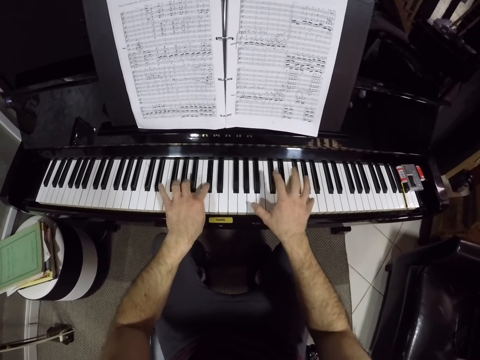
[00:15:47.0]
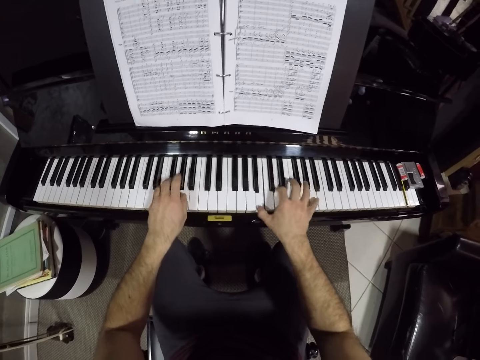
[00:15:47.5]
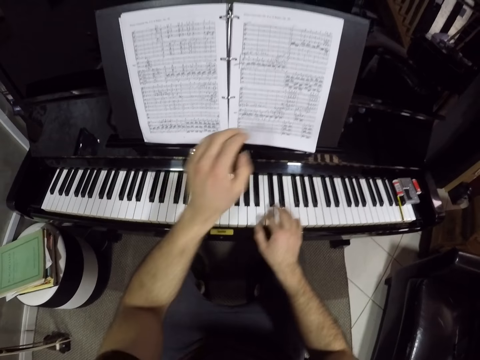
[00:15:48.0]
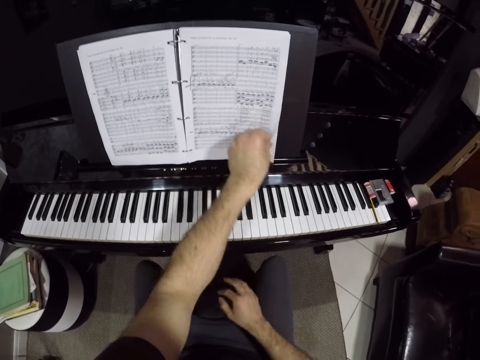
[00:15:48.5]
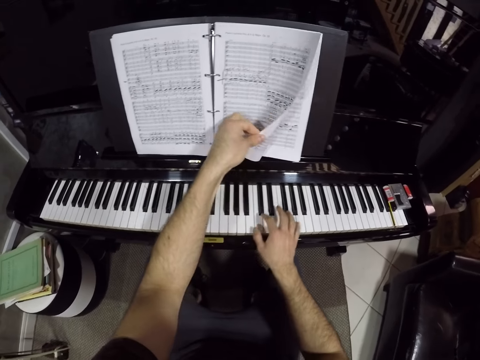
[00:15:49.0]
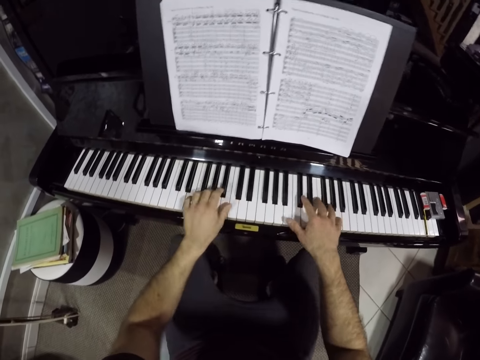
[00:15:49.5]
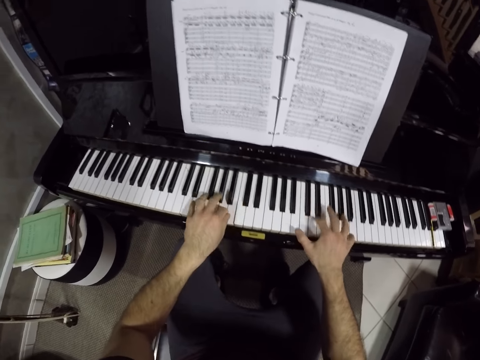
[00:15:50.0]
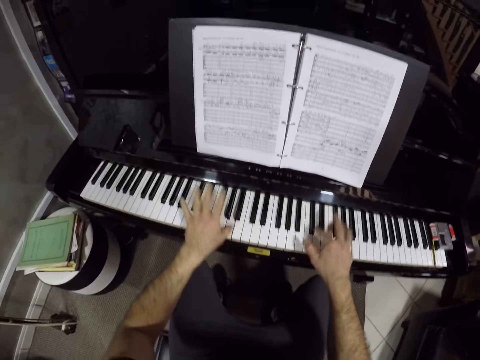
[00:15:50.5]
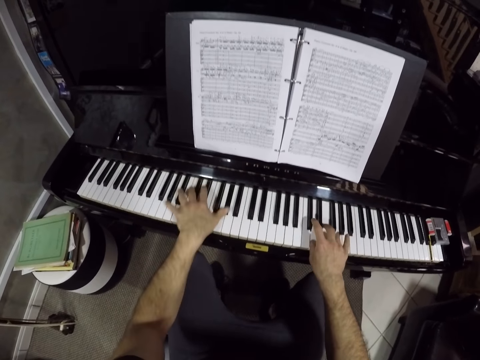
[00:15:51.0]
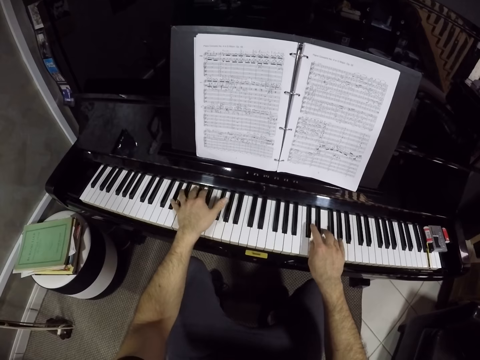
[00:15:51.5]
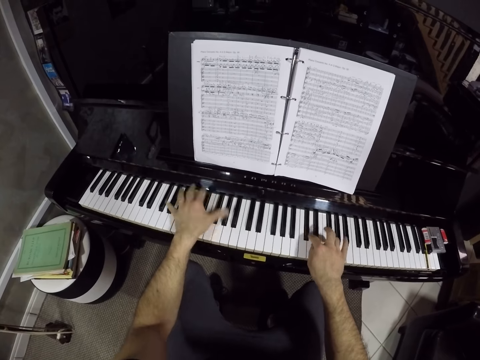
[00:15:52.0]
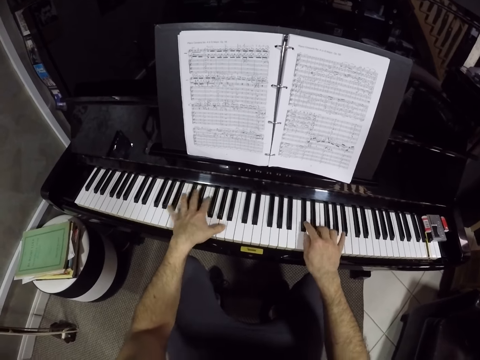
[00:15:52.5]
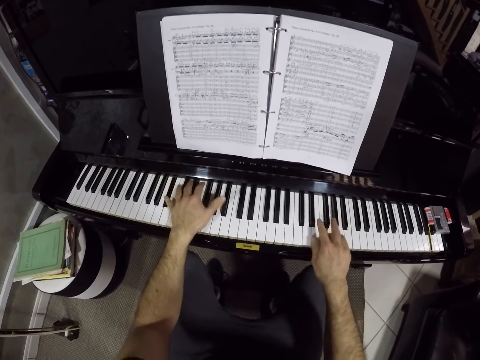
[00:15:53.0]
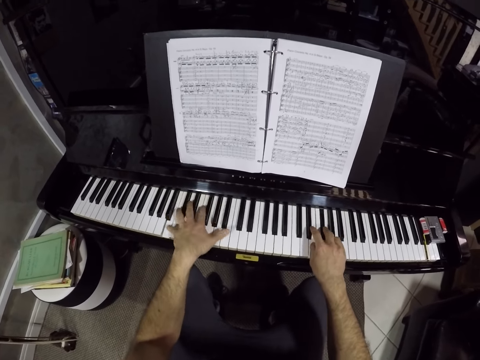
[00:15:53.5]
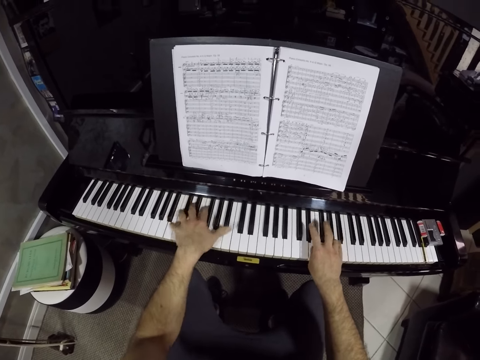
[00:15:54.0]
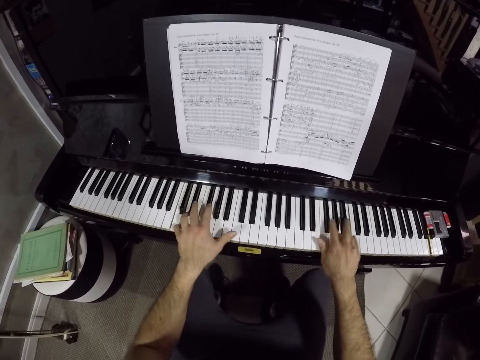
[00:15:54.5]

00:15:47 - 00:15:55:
The camera wearer flips a page. He opens a music notebook with his left hand. He plays the piano with both hands.

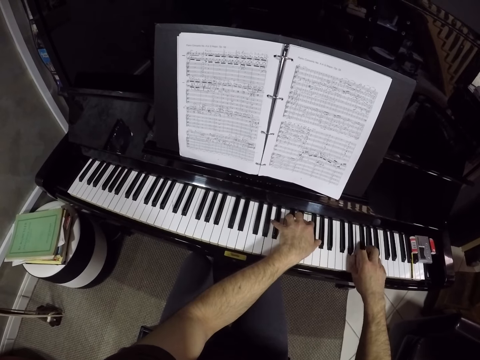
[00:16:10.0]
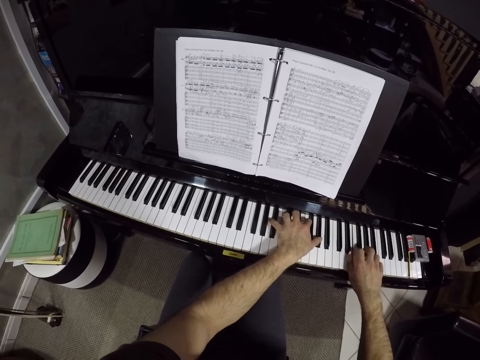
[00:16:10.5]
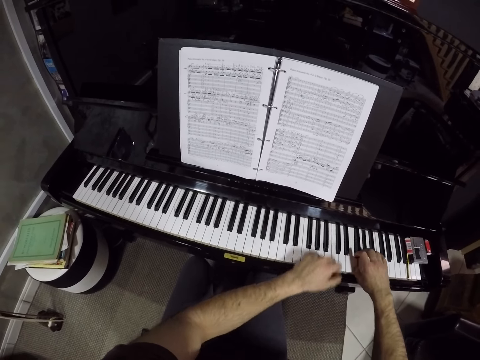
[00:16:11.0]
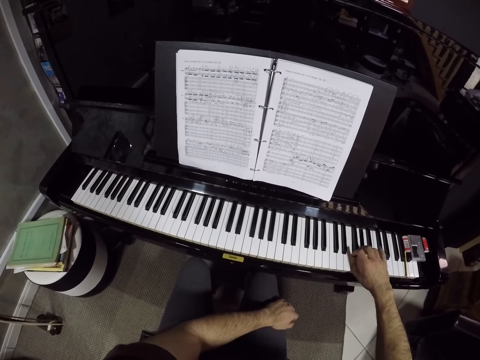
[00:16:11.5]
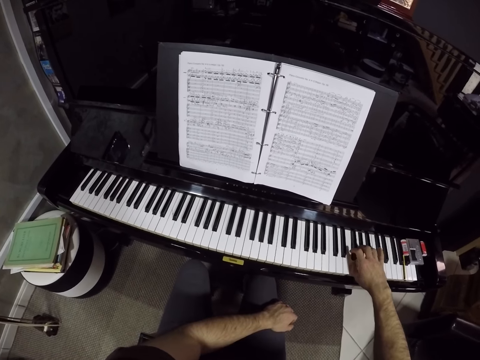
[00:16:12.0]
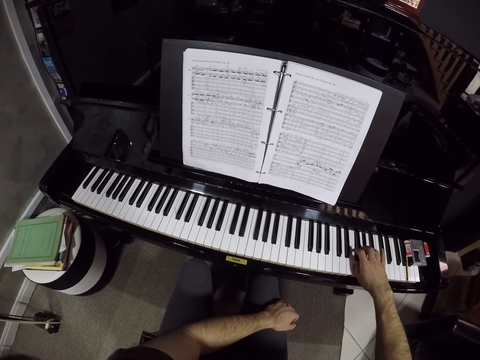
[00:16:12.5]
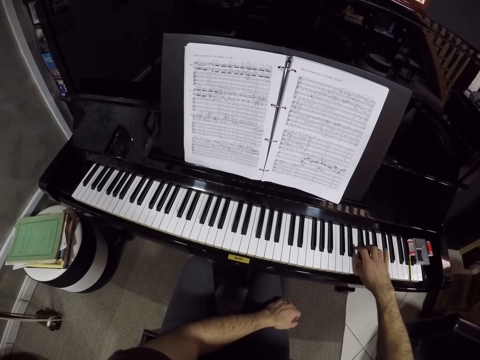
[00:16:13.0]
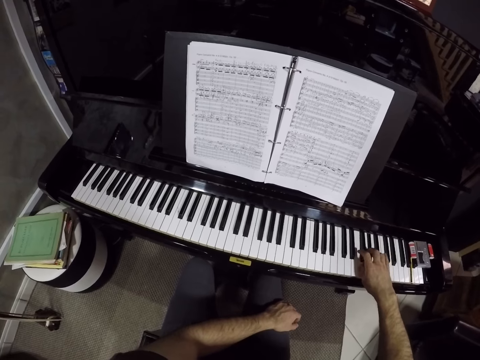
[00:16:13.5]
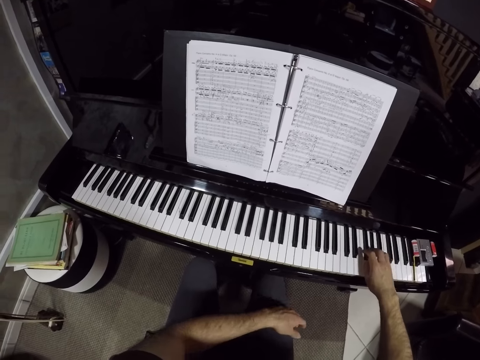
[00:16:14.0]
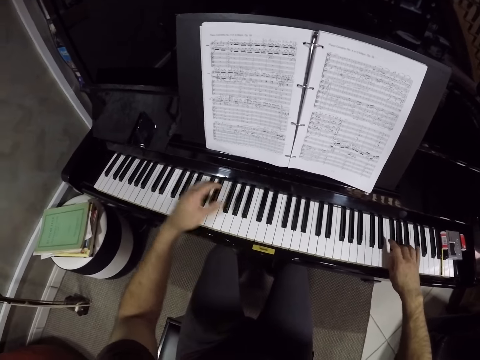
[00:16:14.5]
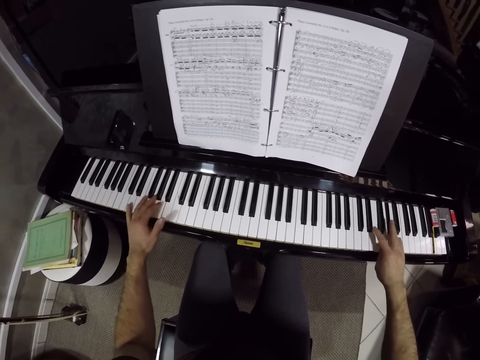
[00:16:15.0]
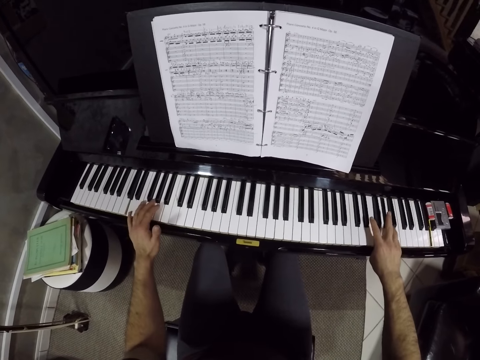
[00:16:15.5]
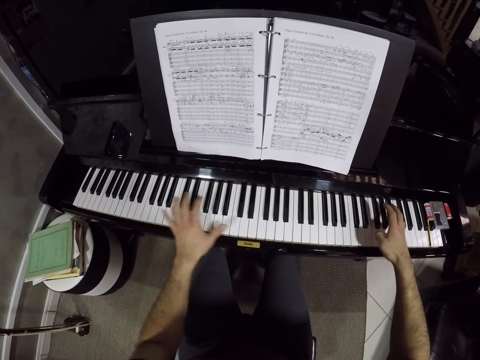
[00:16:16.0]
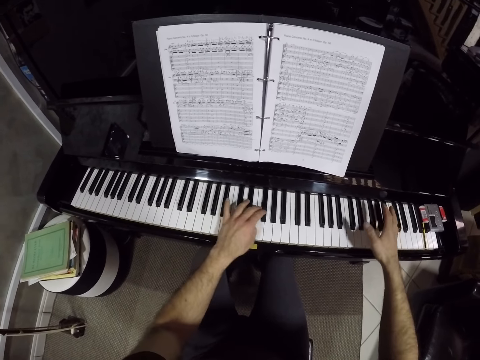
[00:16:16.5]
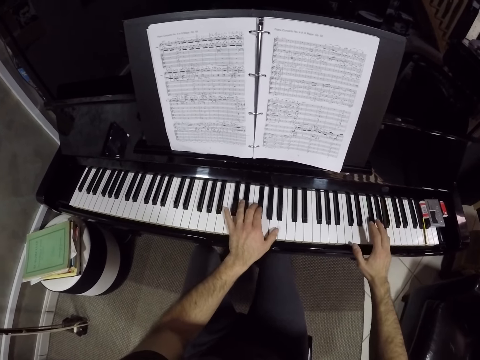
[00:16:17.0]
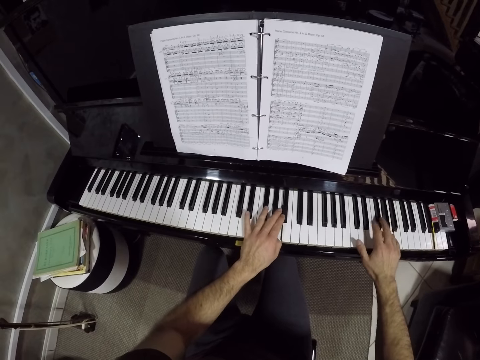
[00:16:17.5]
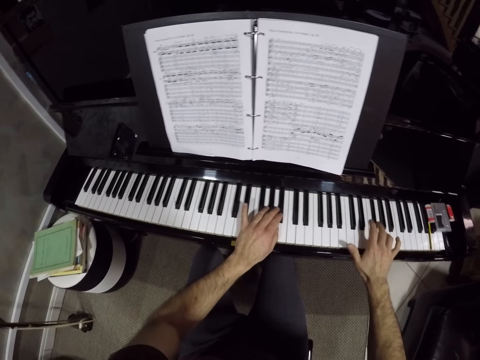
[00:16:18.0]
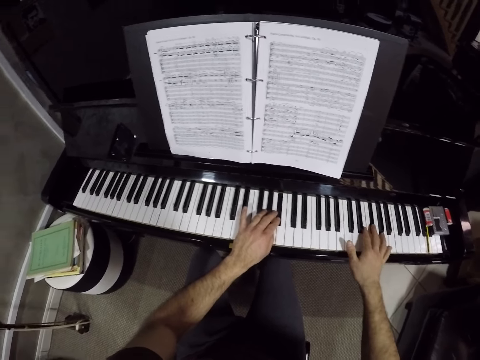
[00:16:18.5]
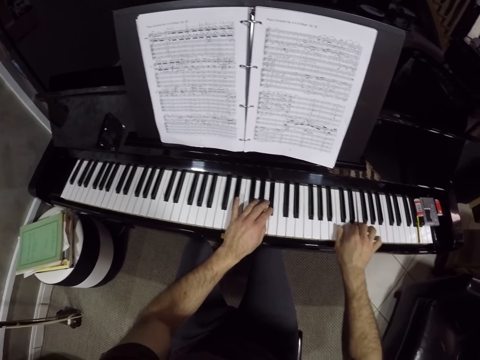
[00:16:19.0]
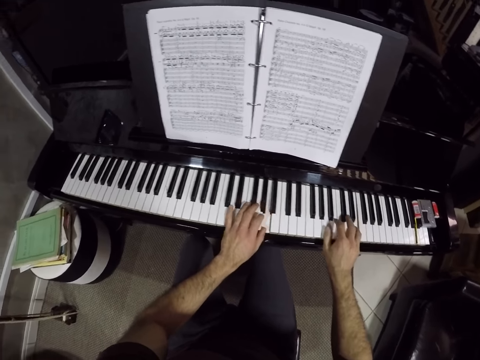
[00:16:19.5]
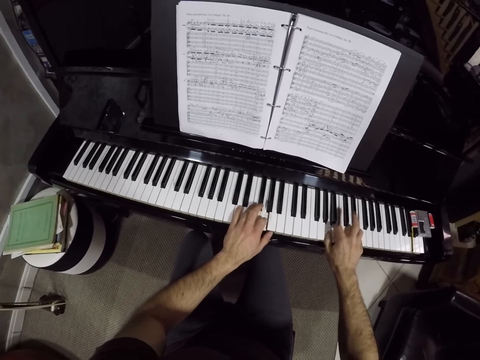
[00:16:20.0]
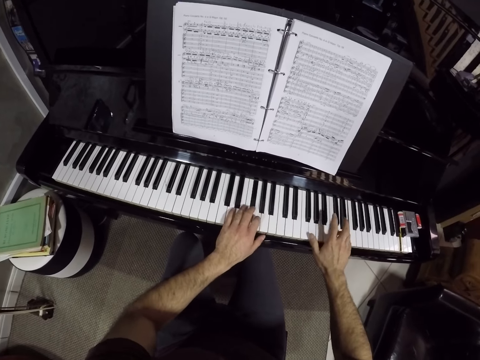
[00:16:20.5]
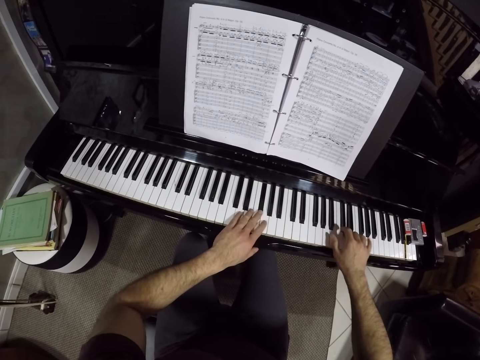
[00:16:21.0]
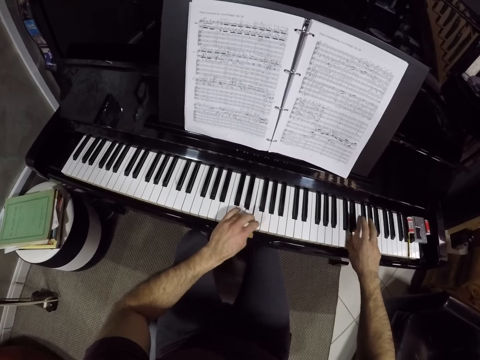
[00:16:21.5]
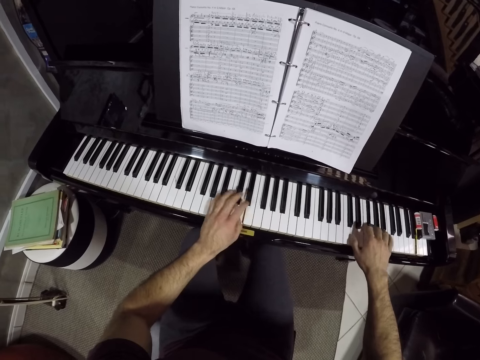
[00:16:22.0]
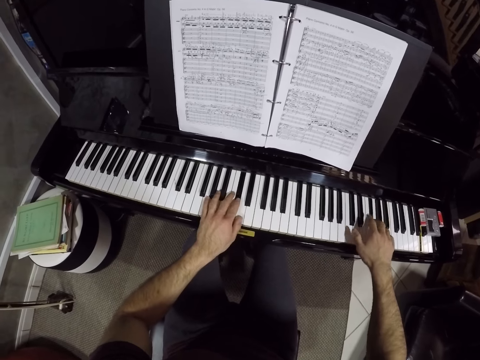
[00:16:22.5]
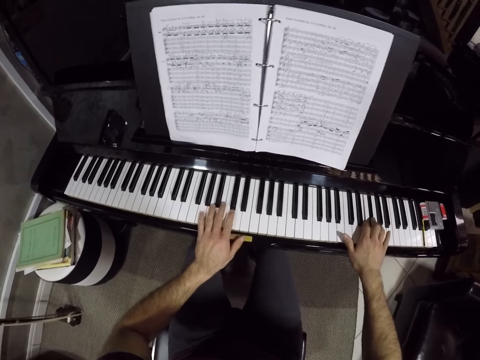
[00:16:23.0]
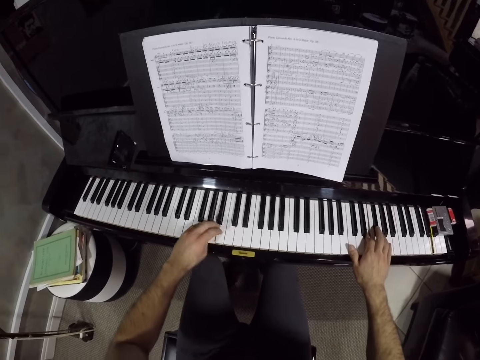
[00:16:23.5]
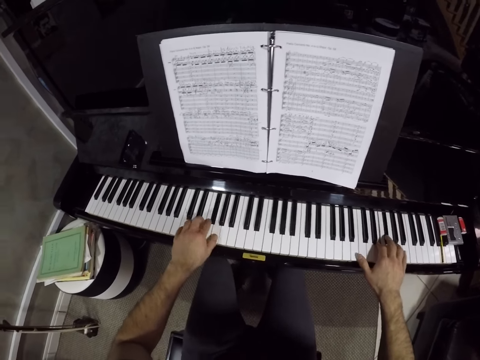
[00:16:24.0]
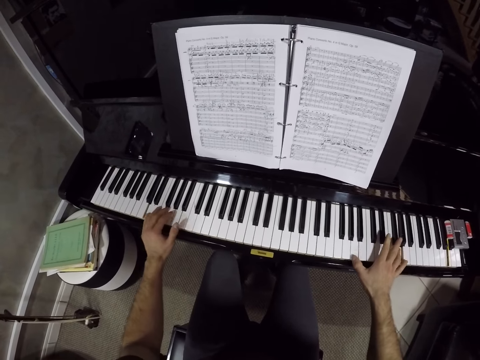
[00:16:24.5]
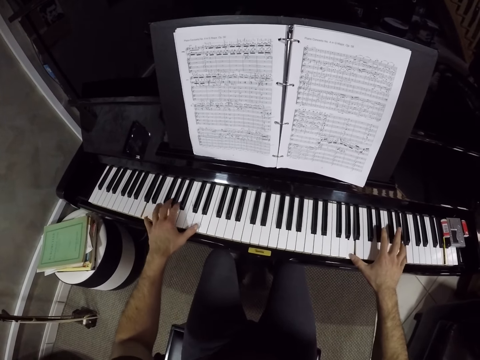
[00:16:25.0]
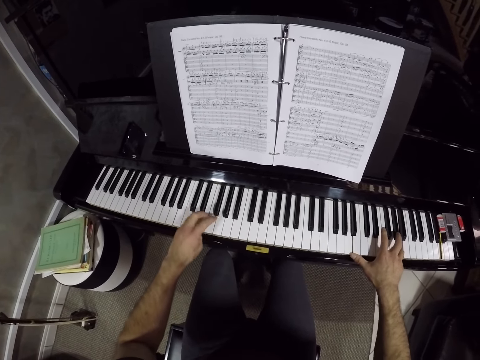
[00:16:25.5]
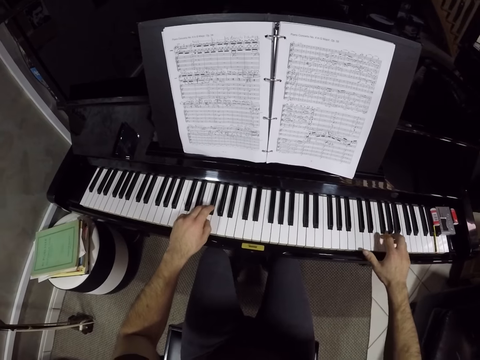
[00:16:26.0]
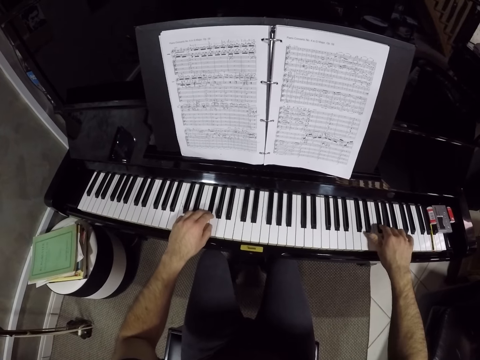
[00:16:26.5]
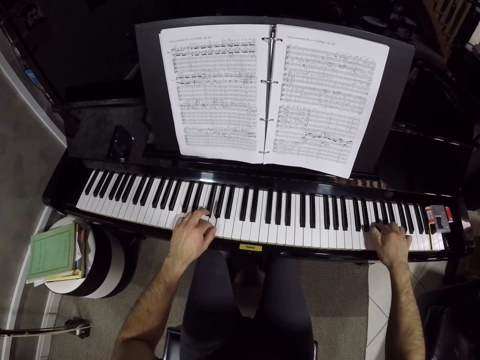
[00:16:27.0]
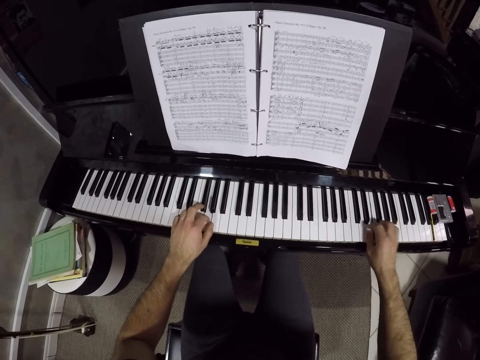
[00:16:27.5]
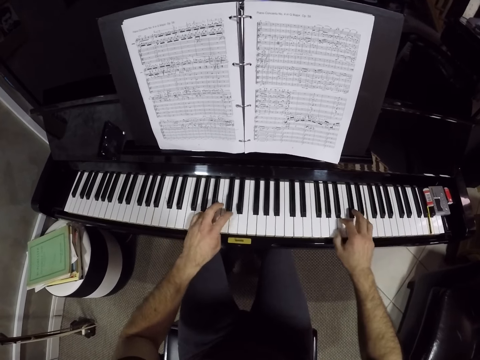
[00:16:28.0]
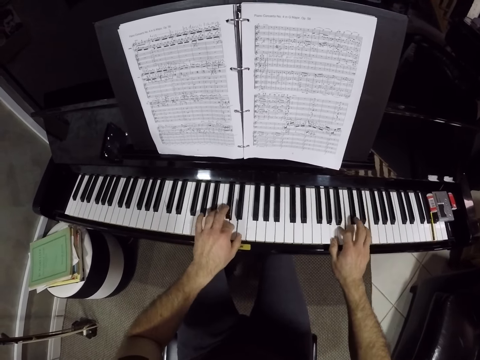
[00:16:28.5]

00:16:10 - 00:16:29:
The camera wearer plays the piano with his right hand. He plays the piano with both hands.
